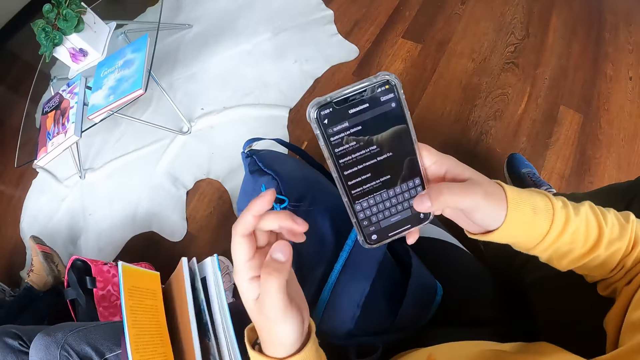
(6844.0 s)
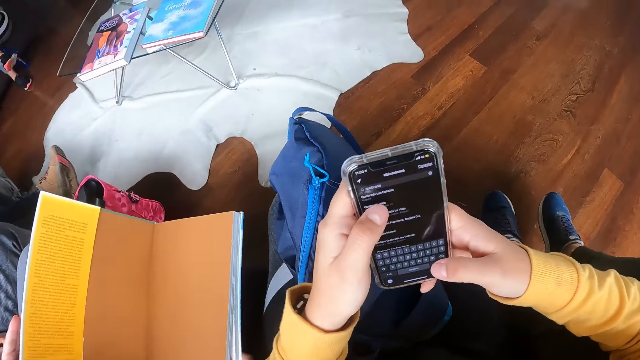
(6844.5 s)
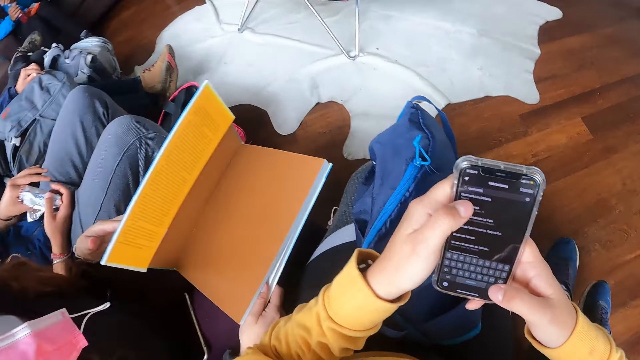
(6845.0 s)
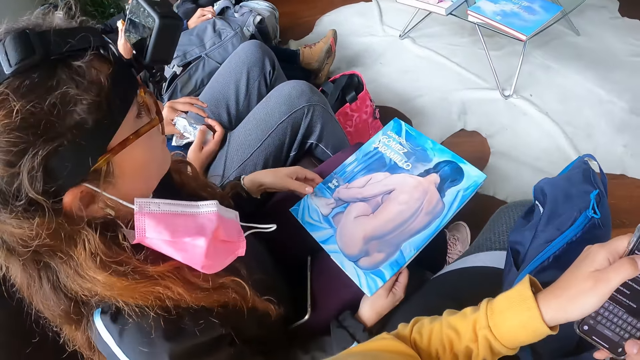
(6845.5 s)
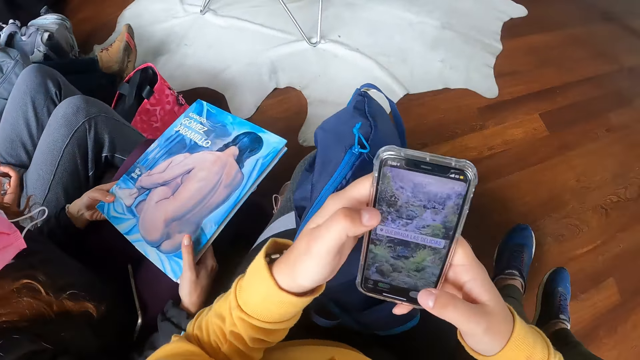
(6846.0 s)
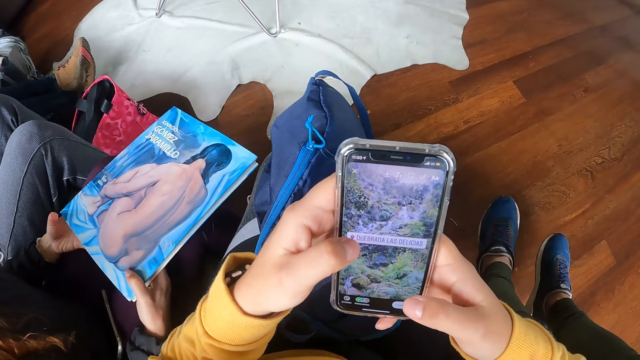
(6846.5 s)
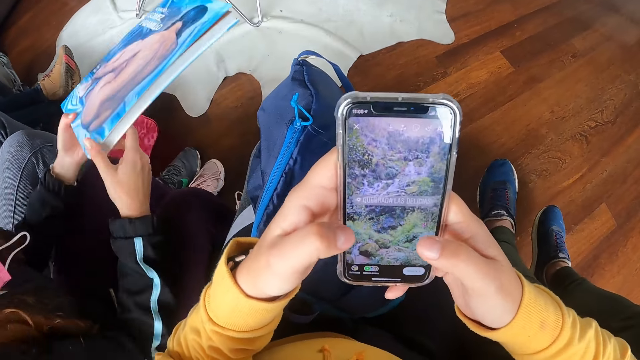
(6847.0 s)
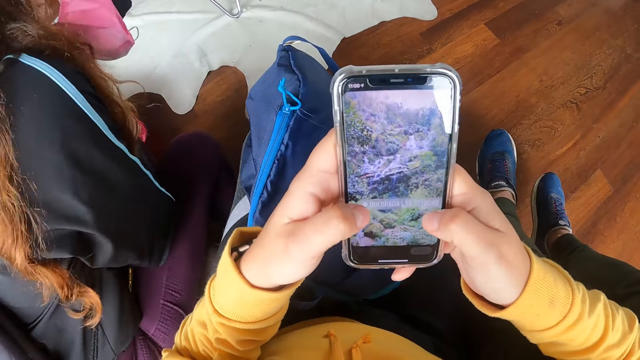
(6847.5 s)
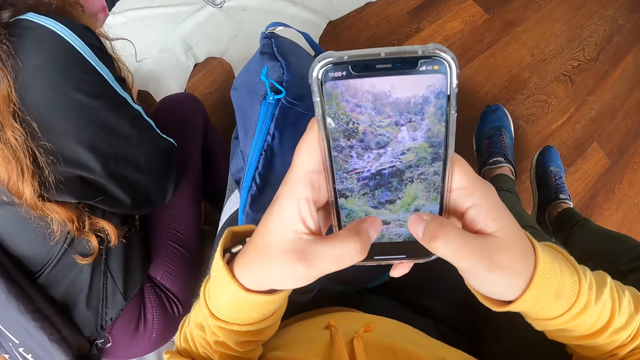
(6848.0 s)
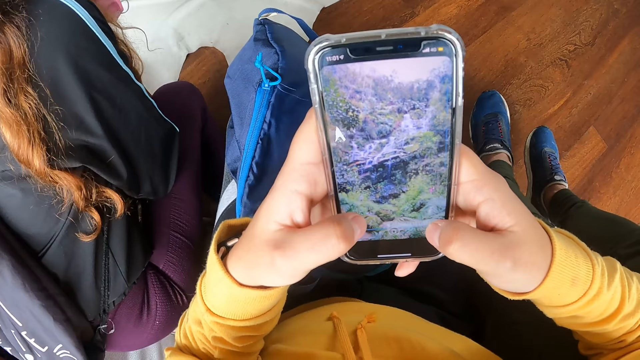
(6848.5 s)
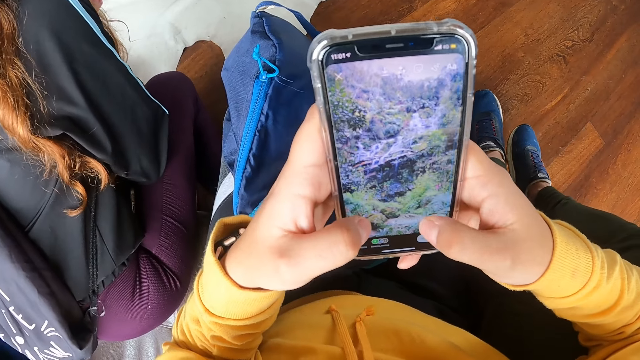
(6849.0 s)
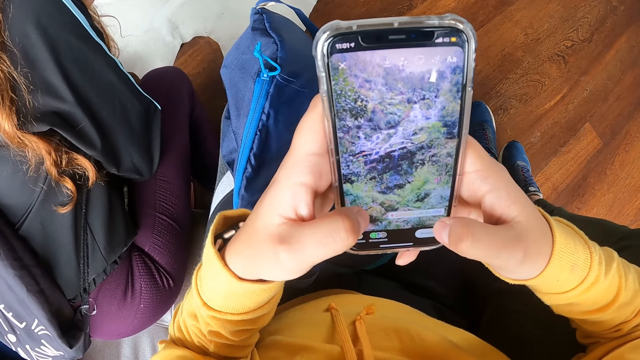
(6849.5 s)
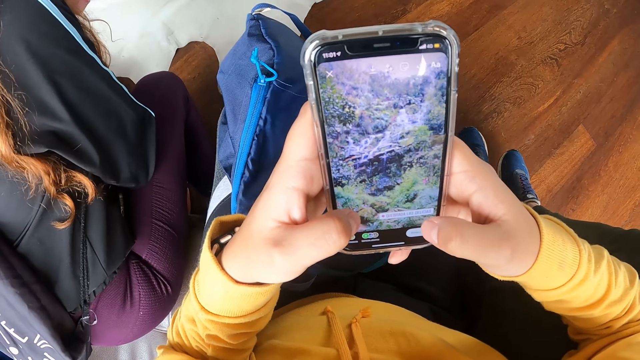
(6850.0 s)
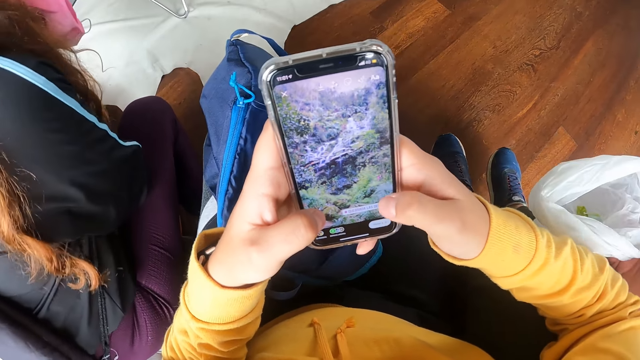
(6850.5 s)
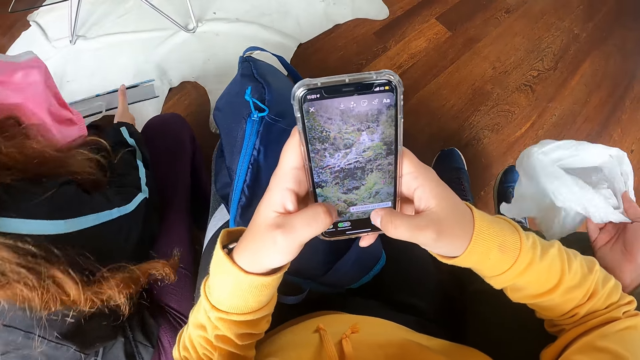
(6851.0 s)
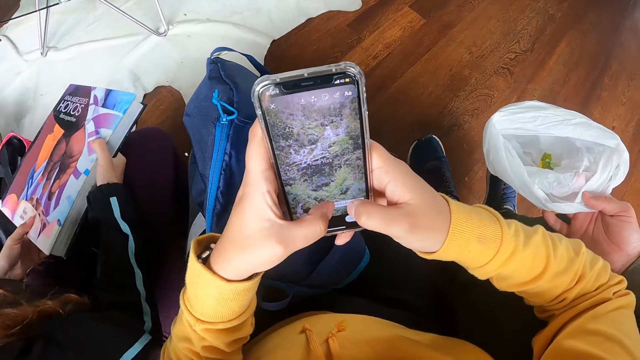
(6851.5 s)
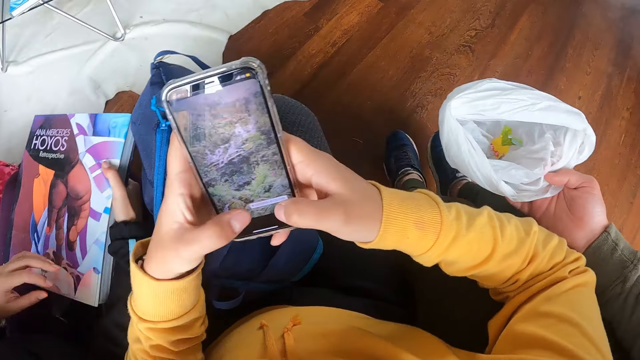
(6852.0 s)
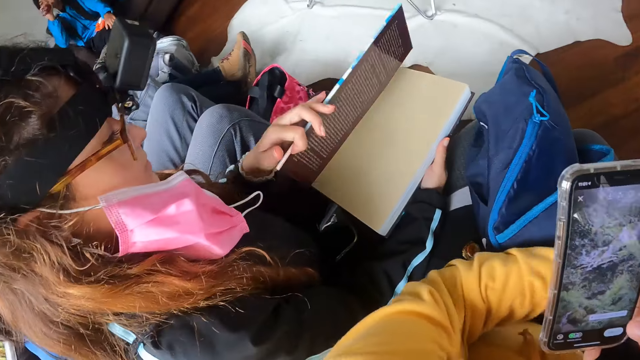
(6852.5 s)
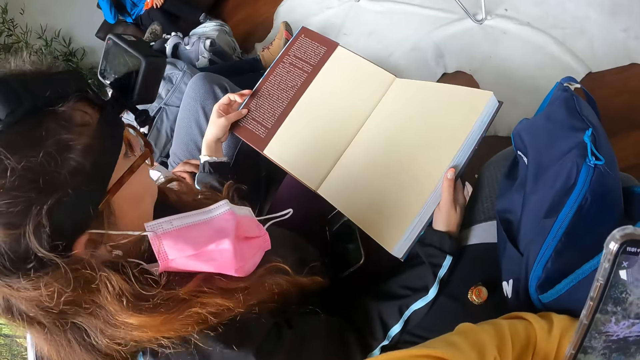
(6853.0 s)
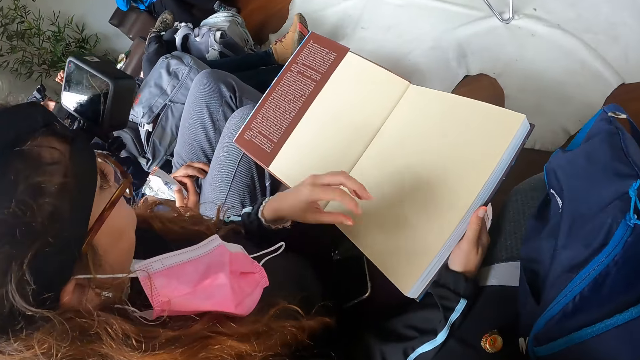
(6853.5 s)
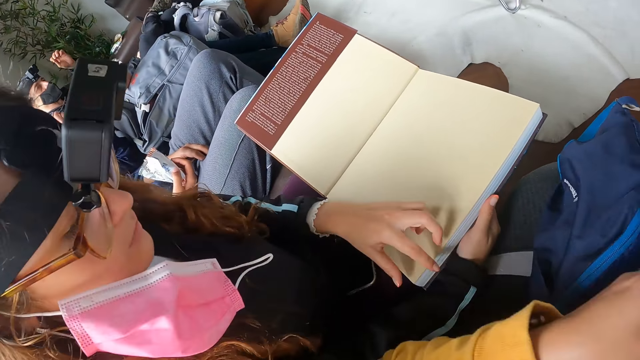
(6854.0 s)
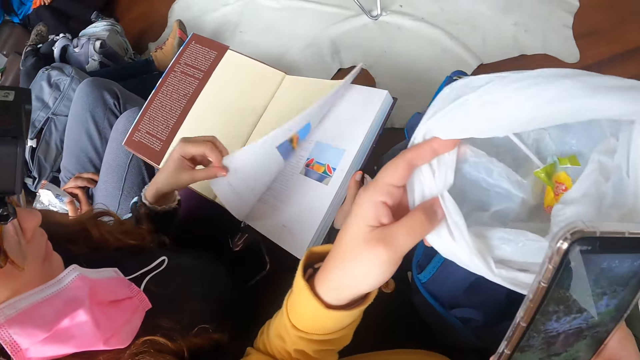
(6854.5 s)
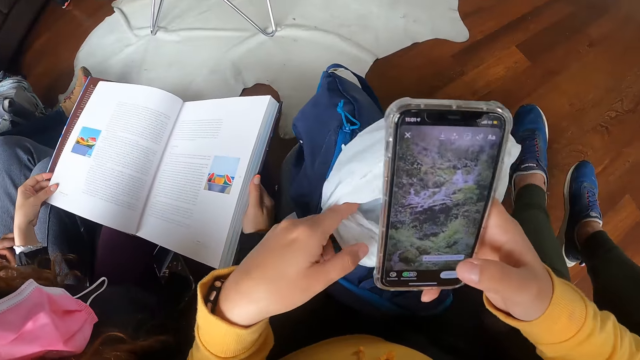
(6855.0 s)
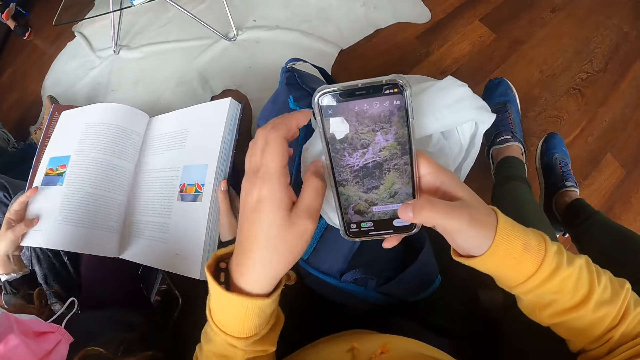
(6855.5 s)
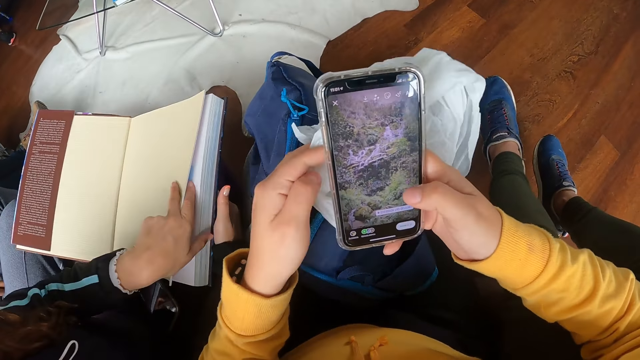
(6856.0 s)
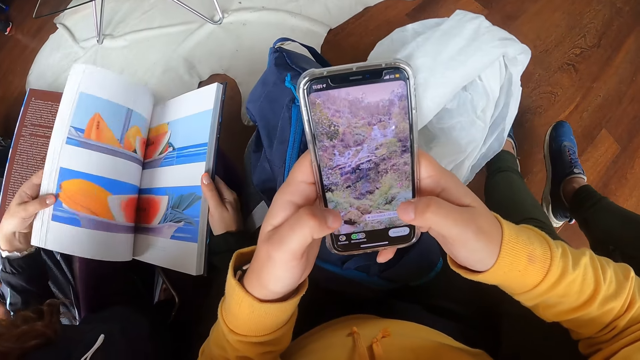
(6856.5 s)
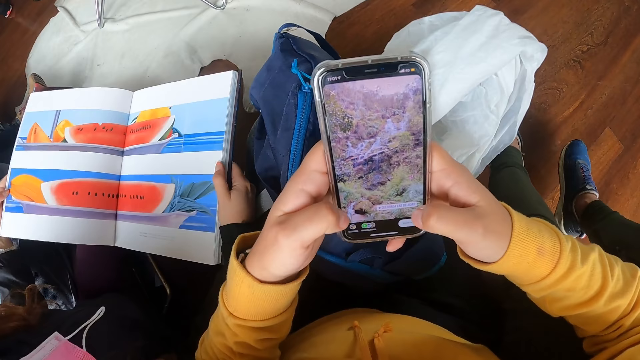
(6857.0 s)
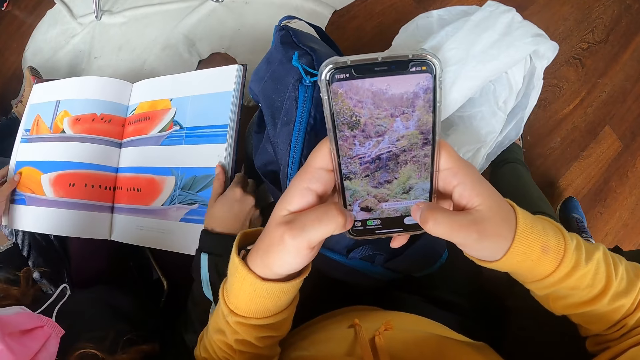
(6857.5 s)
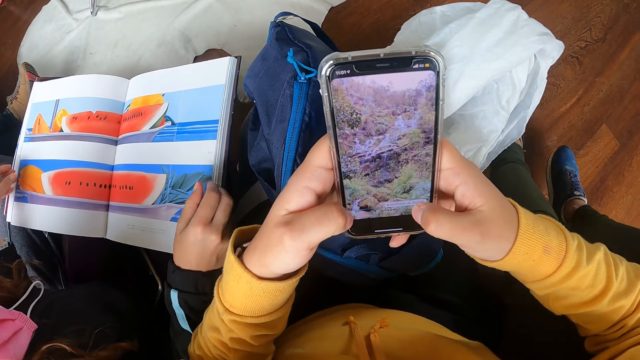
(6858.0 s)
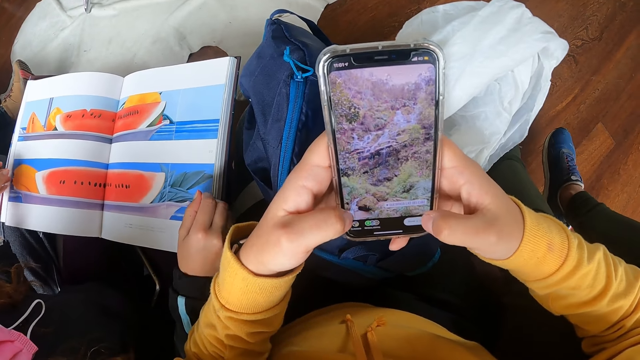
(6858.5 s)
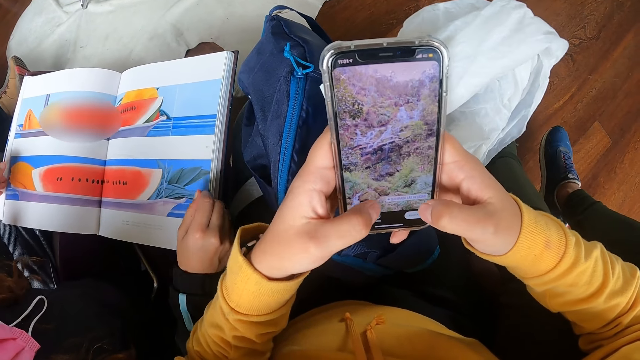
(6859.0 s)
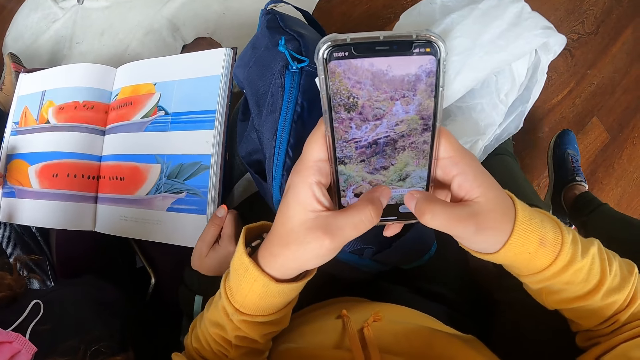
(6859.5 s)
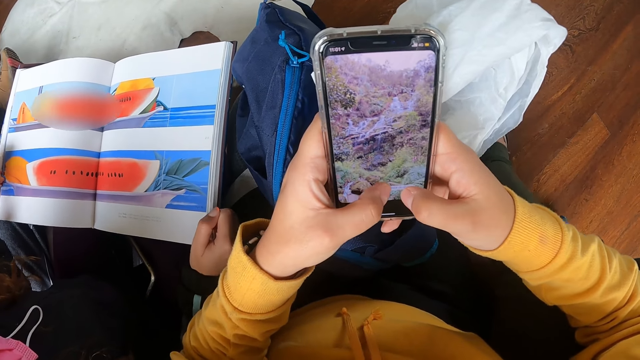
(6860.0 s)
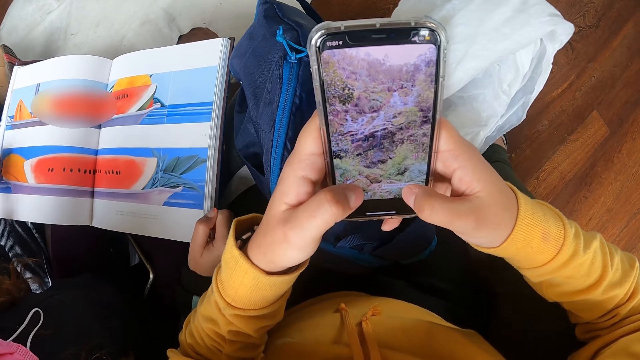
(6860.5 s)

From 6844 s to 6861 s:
The woman closes the book on her thigh with both hands. The woman puts the phone down. The camera wearer navigates the Instagram app. Another woman holds a piece of white nylon in her right hand. The first woman carries the book with her left hand in the apartment, holds the book with both hands in the apartment, puts the book on her thigh with both hands, opens the book on her thigh with her left hand and flips the pages of the book on her thigh with both hands. The camera wearer puts the piece of white nylon on the bag on her thigh with her left hand. She operates the phone with both hands in the apartment.

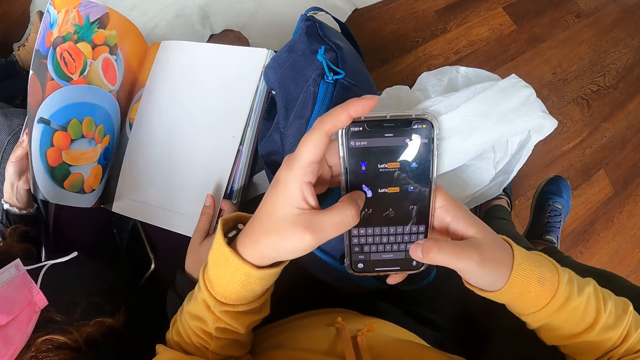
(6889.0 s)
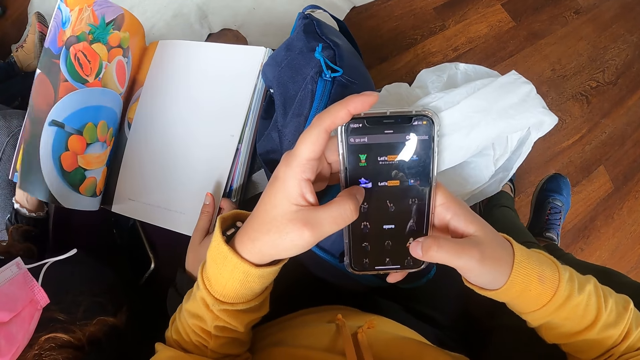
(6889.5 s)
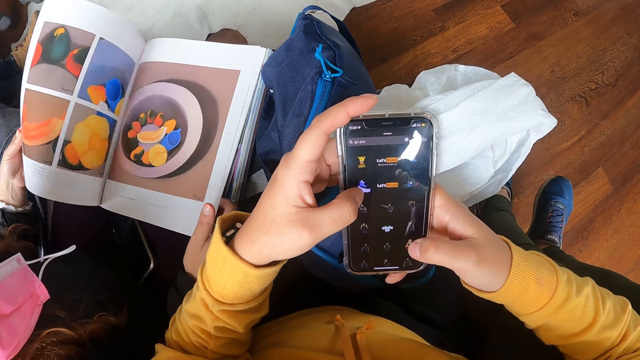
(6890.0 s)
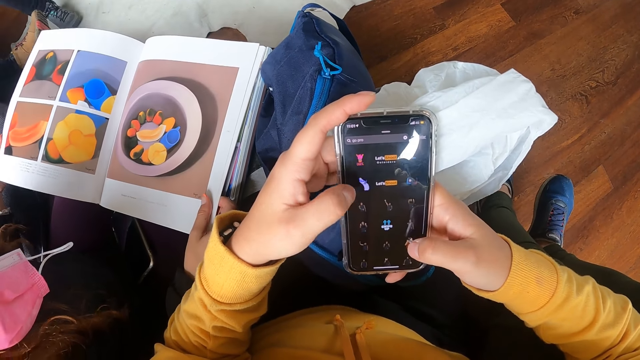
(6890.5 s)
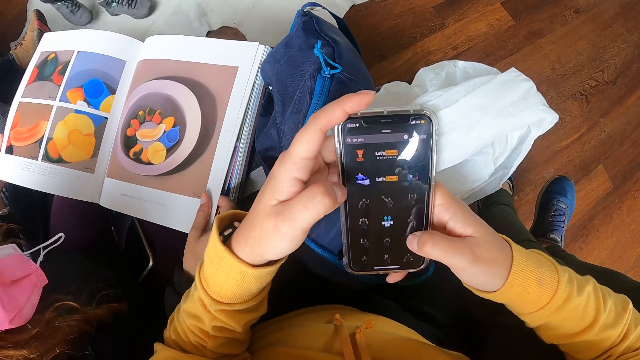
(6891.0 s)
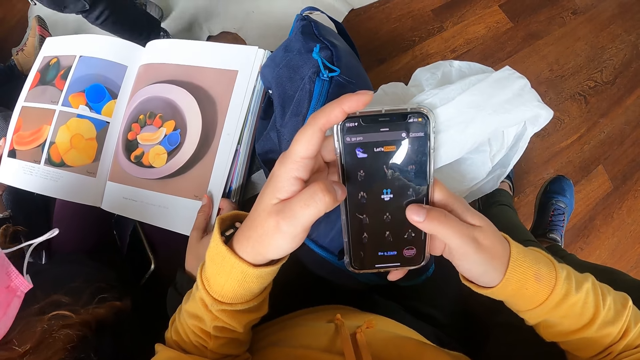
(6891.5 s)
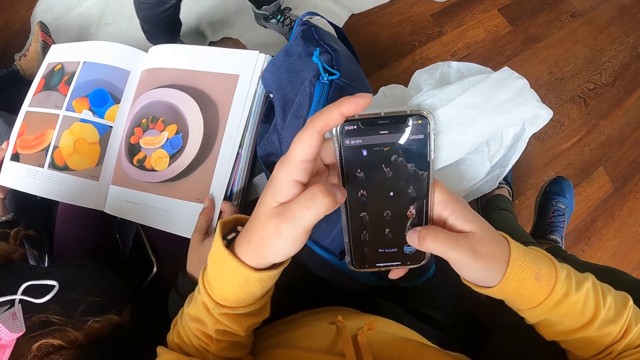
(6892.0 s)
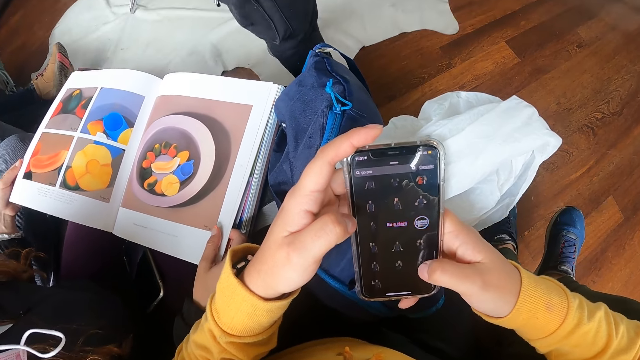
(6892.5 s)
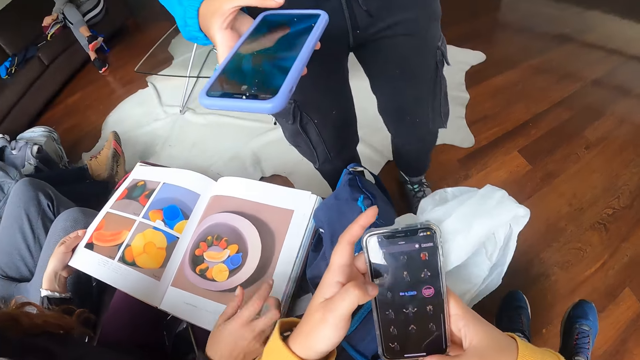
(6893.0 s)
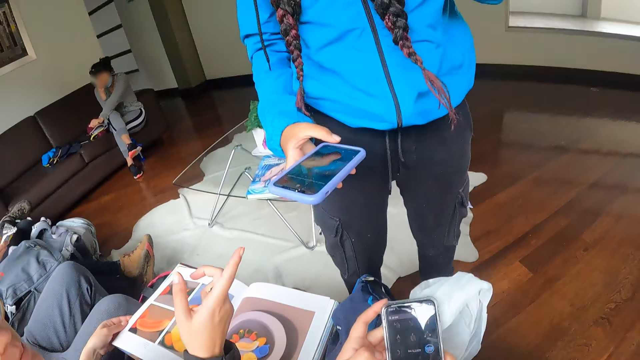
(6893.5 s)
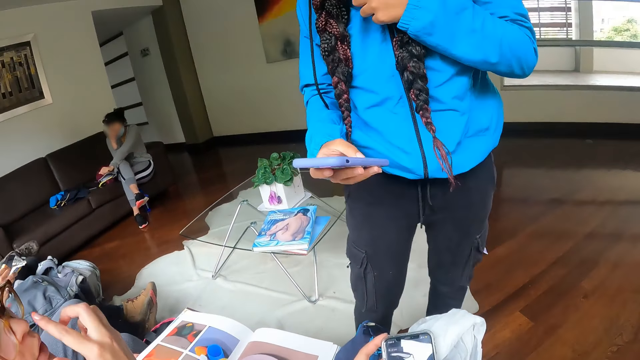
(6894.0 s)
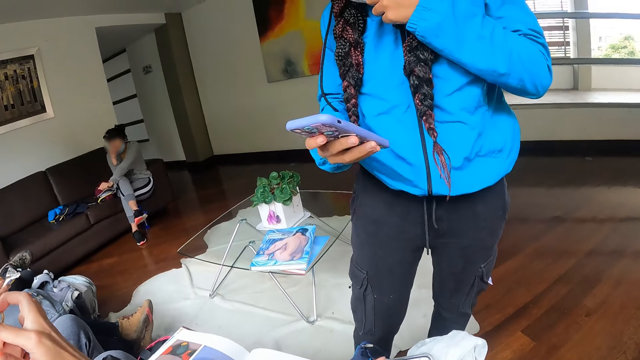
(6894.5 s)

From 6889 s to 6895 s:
A woman walks towards the camera wearer in the apartment. The woman operates a phone with her right hand in the apartment. Another woman interacts with the first woman in the apartment. The other woman touches her face with her right hand in the apartment.
